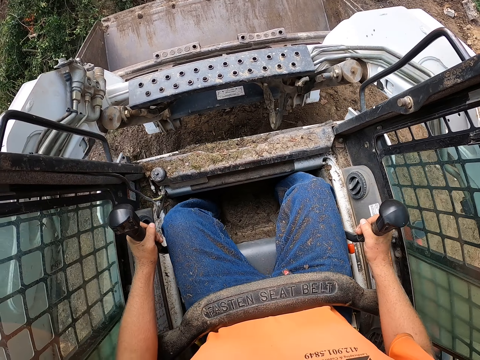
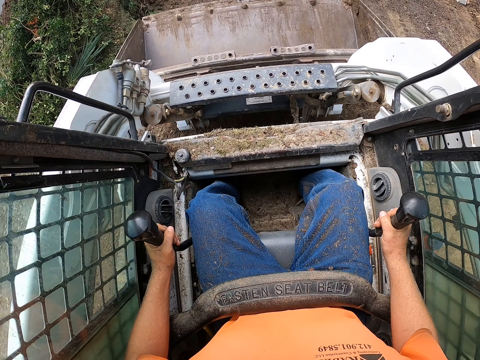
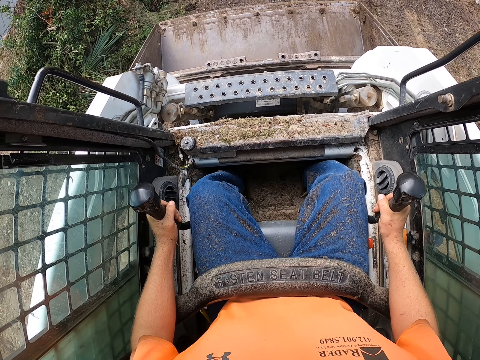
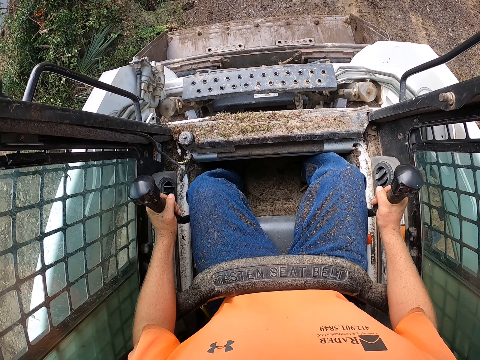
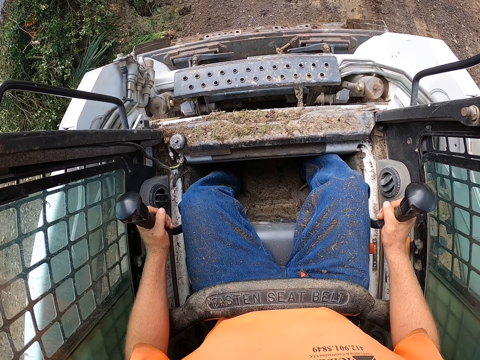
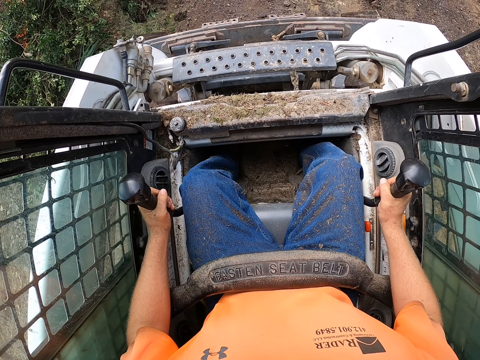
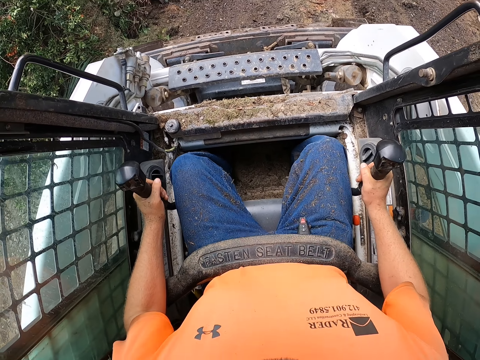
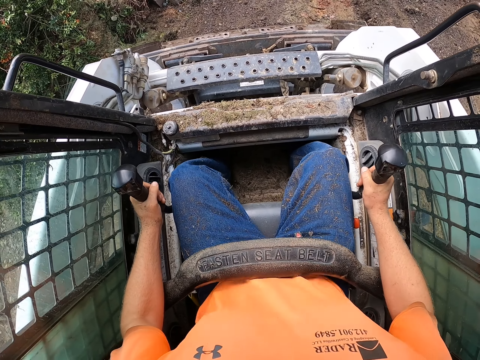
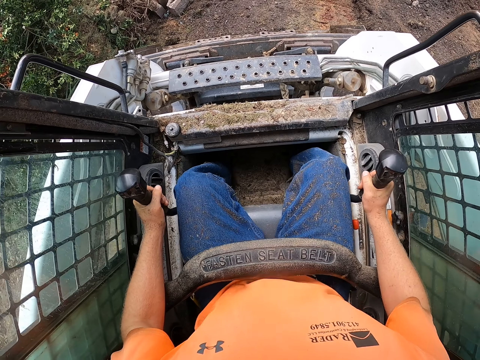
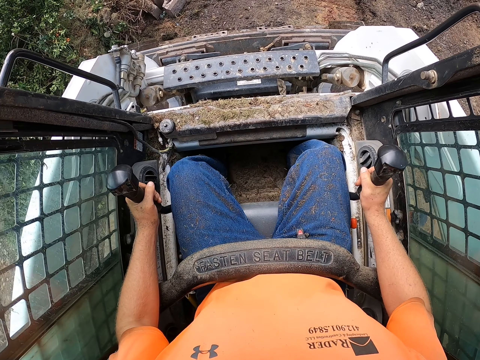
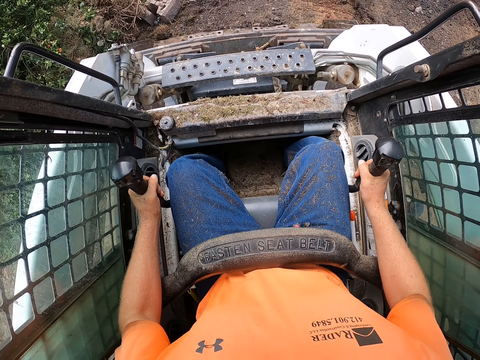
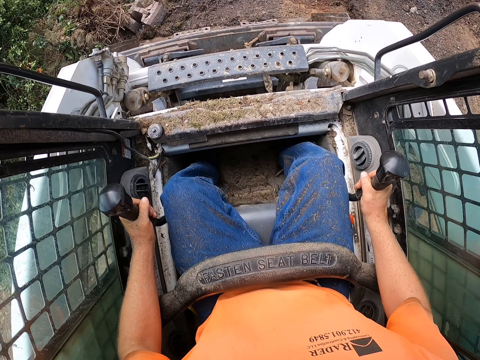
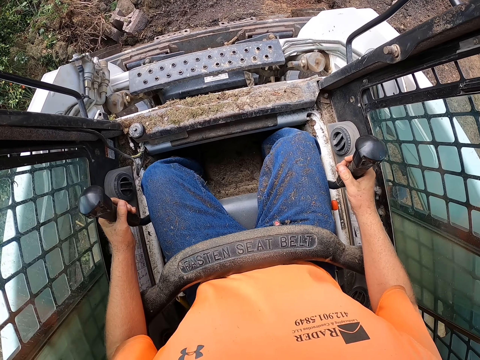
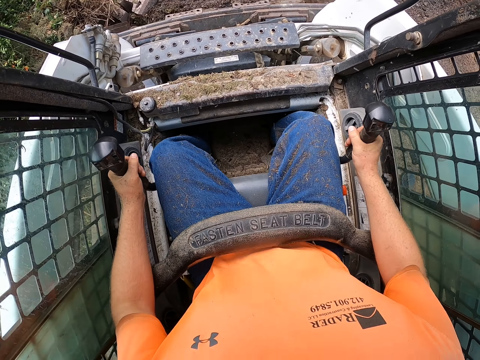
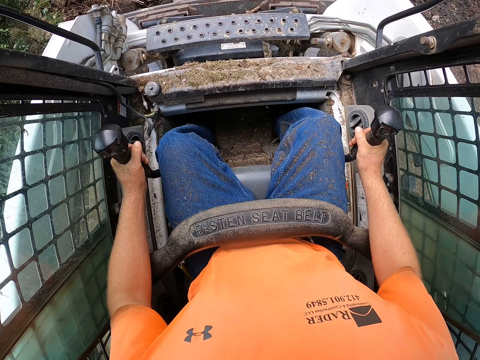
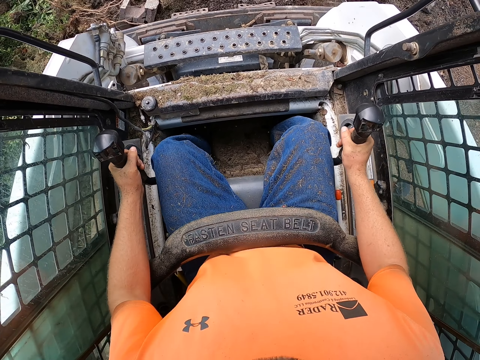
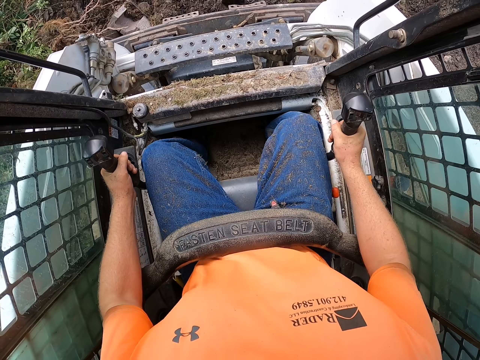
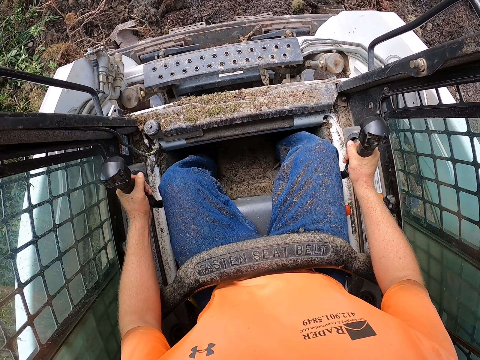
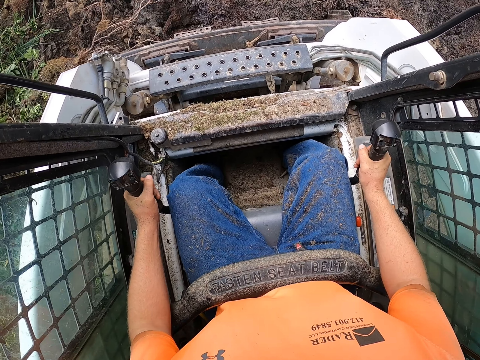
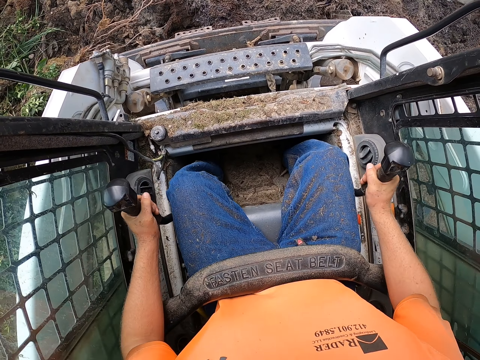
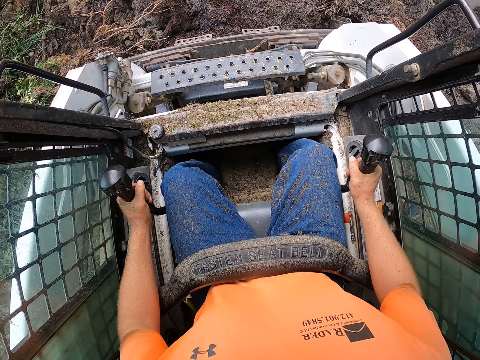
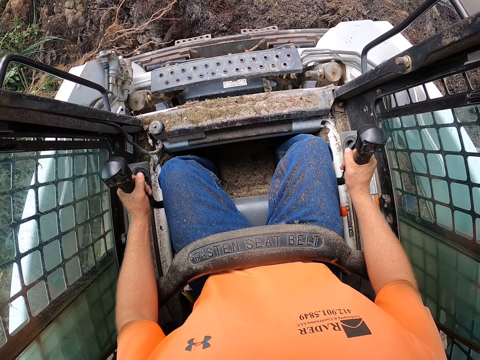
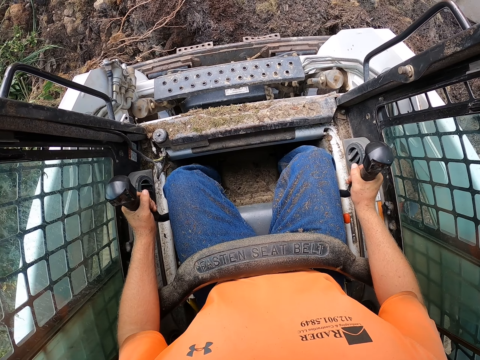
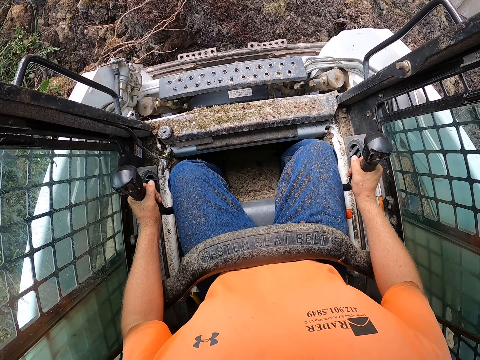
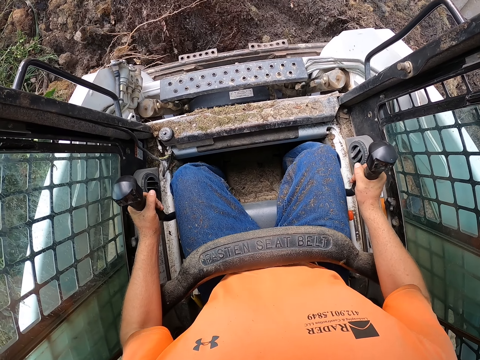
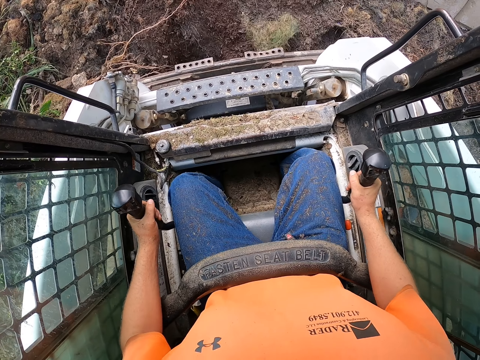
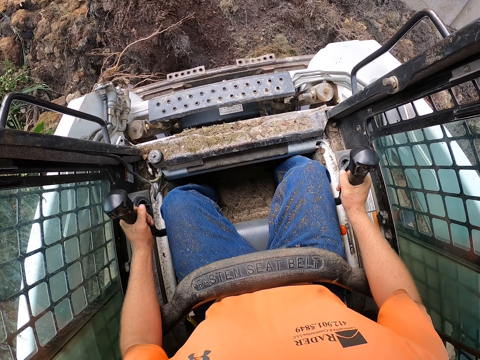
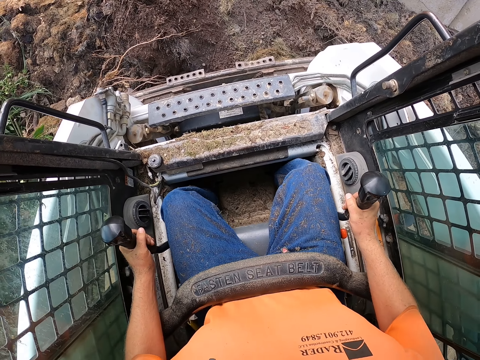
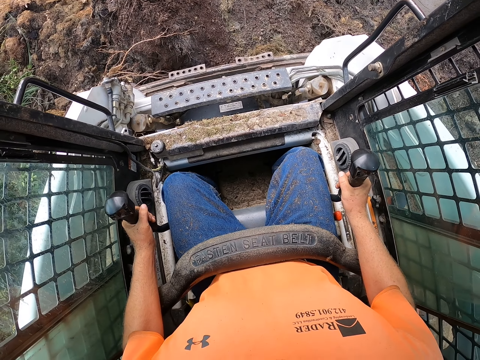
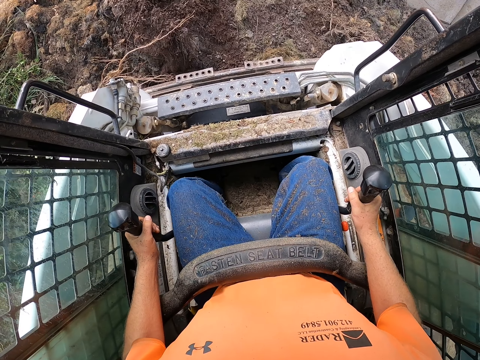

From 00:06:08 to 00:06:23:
The camera wearer packs mulch from the floor with the track loader. They scoop soil with a forklift.

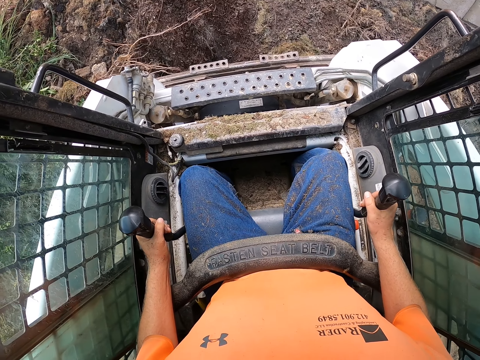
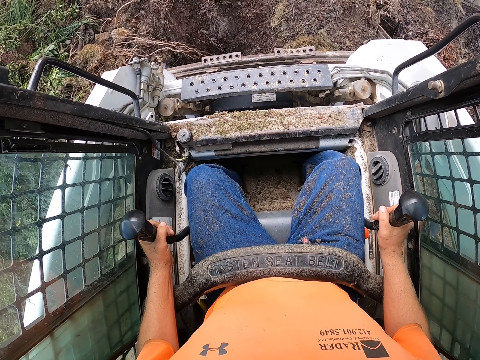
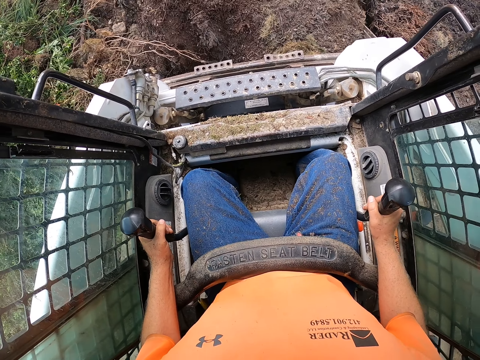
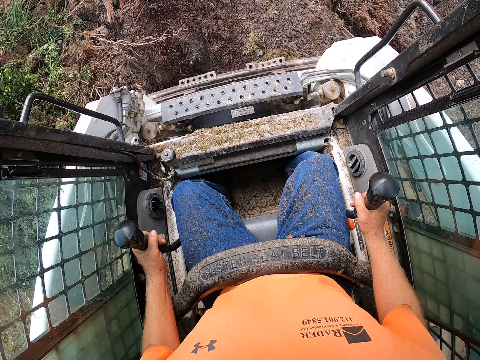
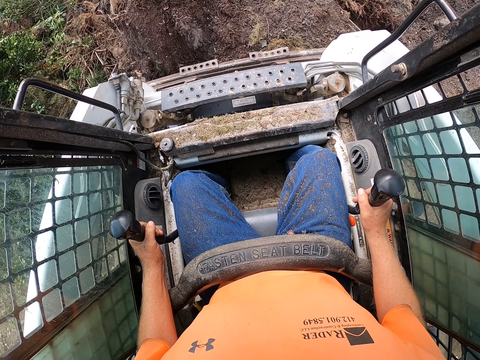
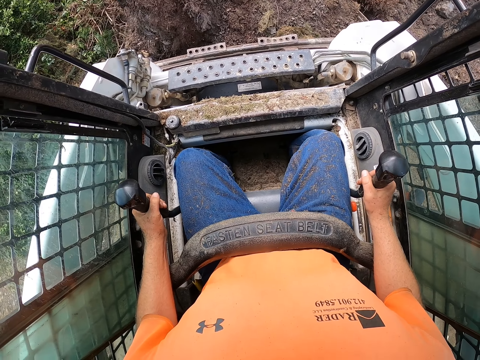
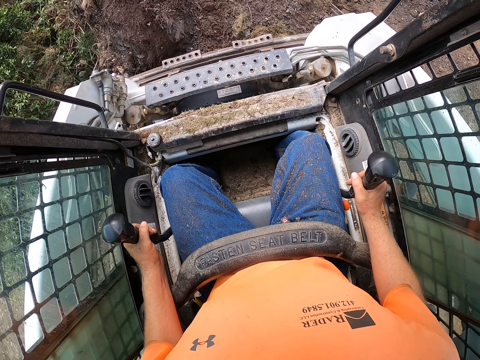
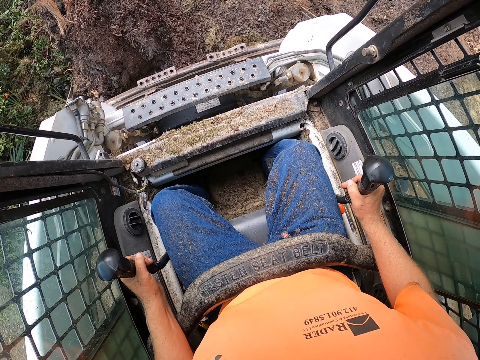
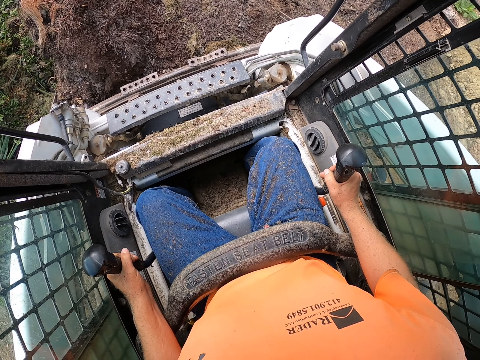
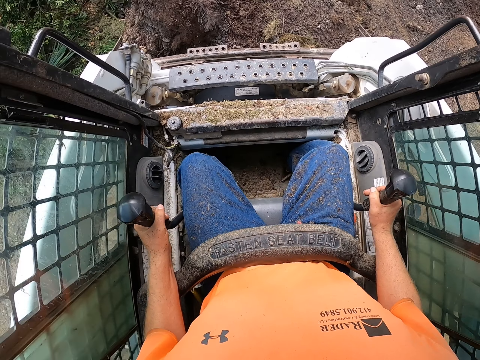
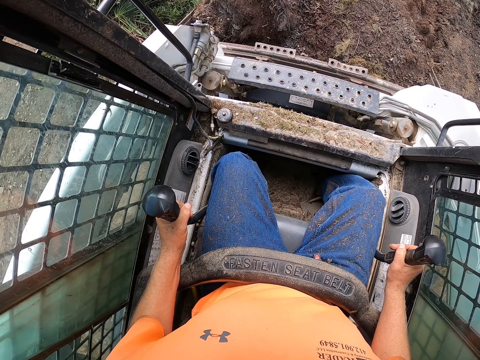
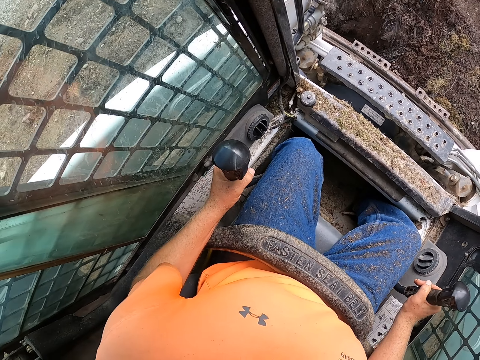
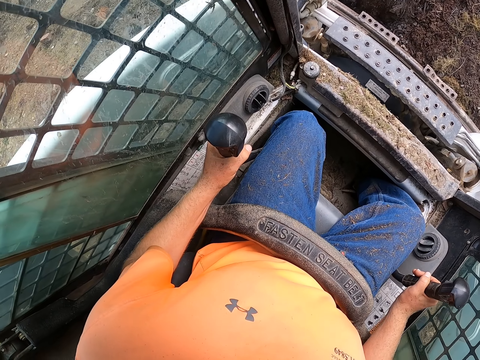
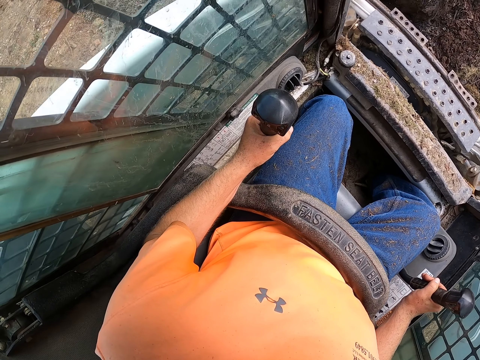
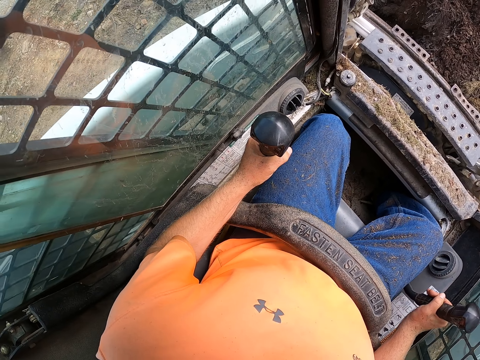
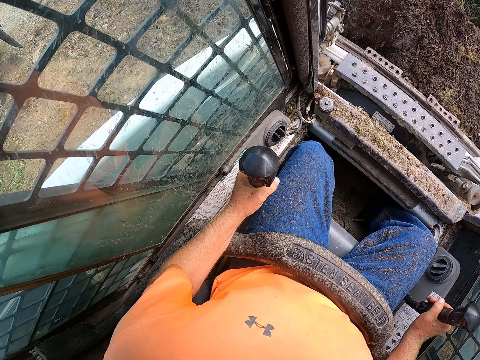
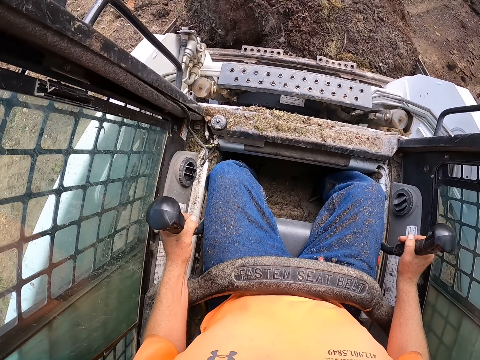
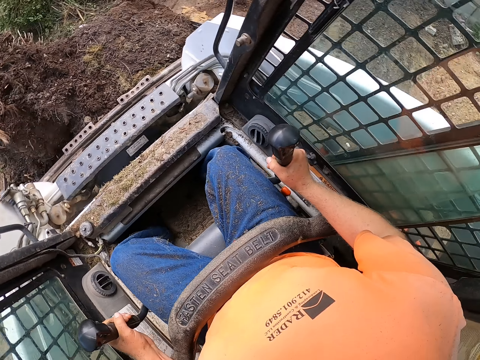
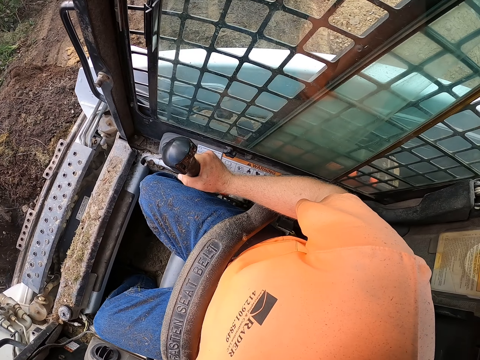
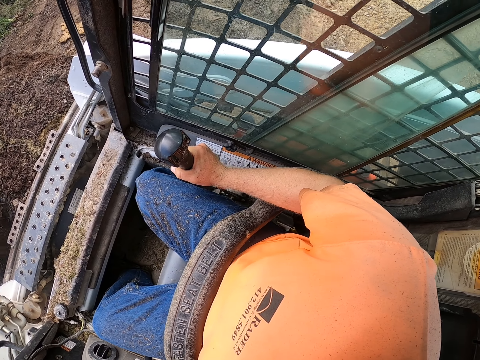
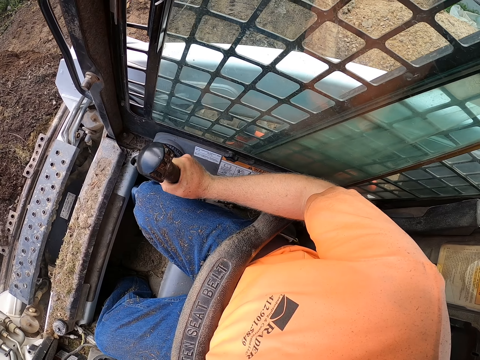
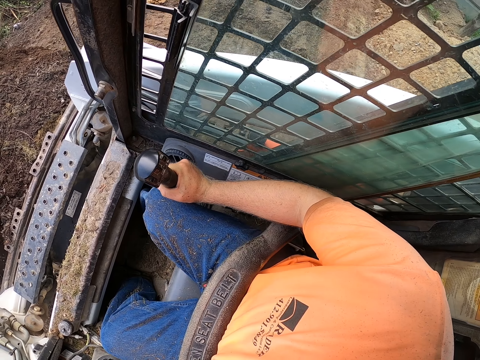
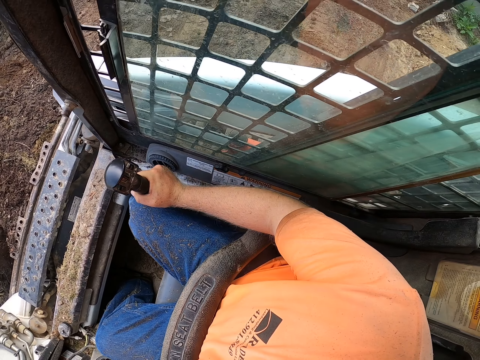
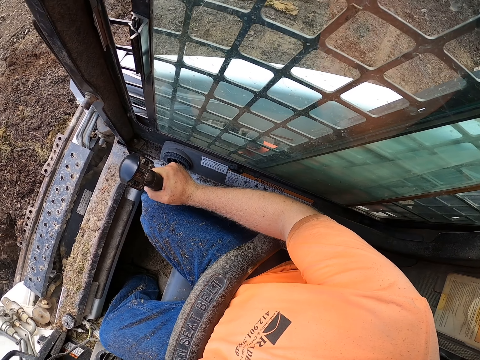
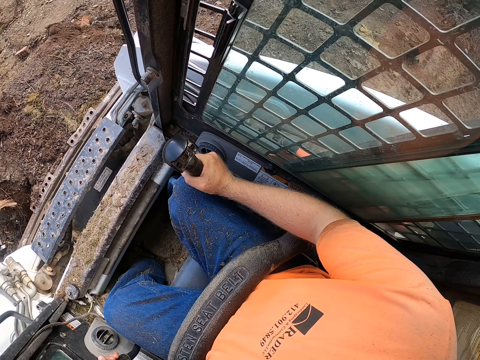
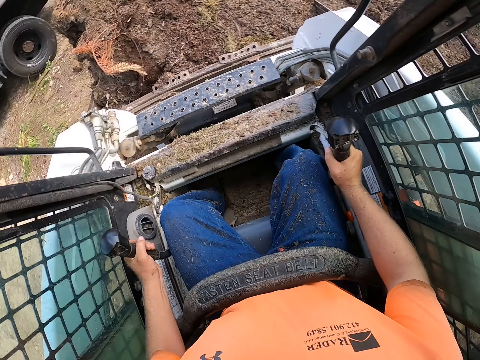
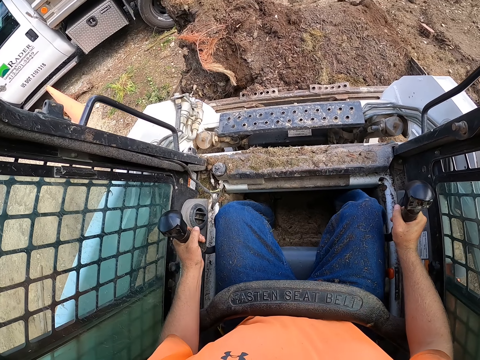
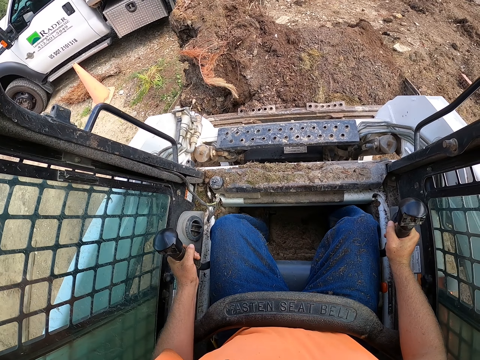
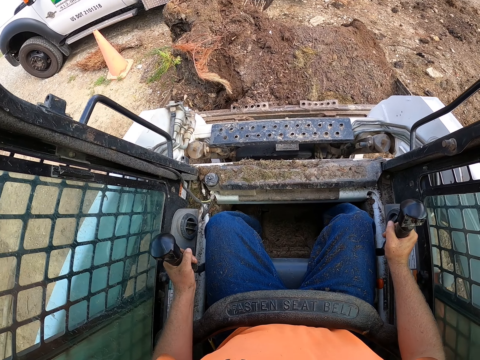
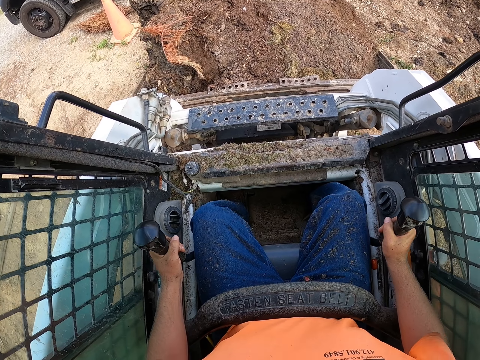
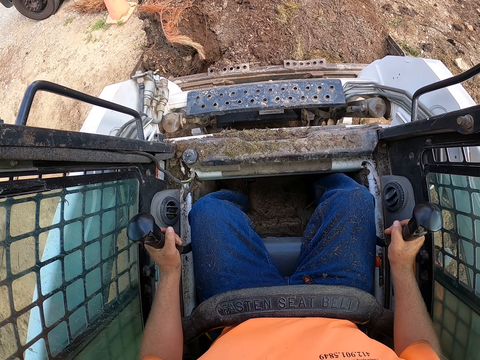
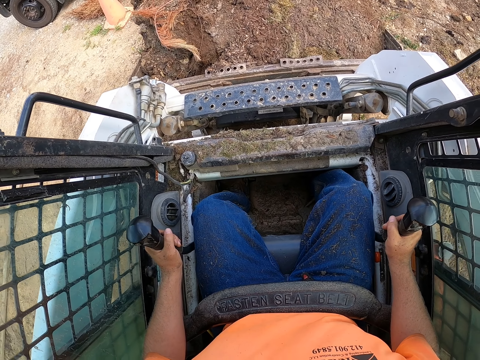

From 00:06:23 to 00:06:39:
The camera wearer drives the track loader towards the truck with the gear shifters in both hands.
